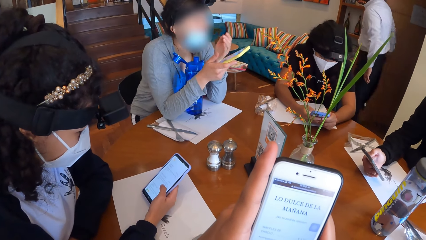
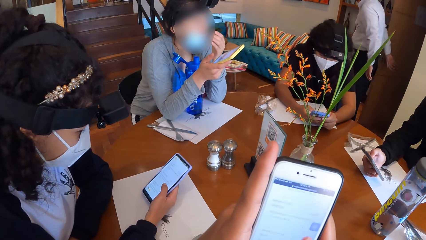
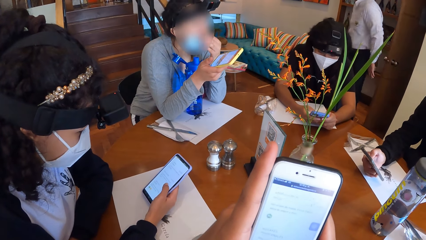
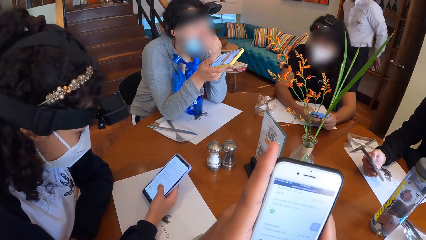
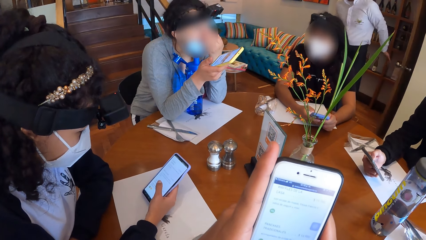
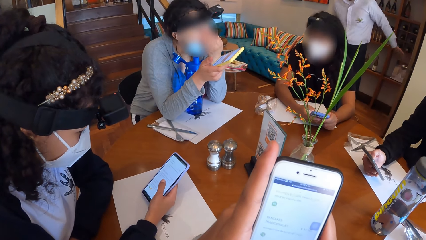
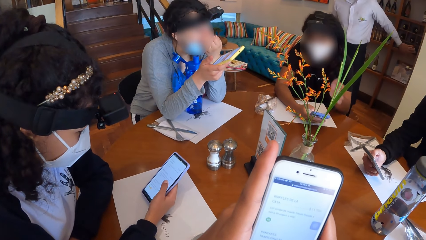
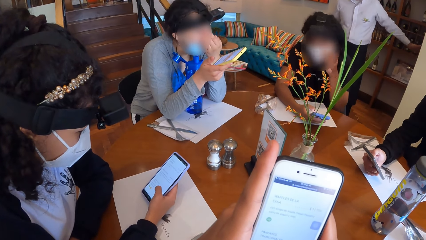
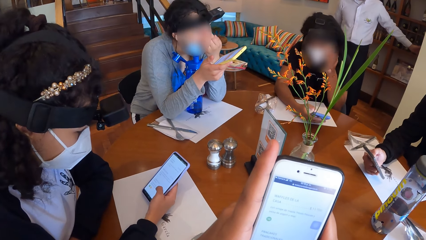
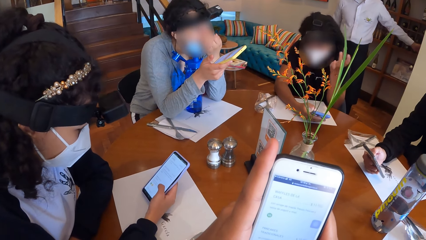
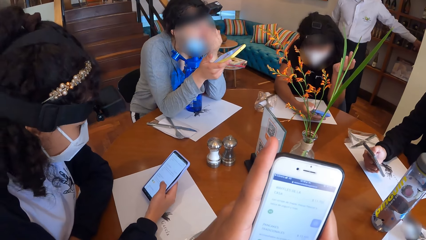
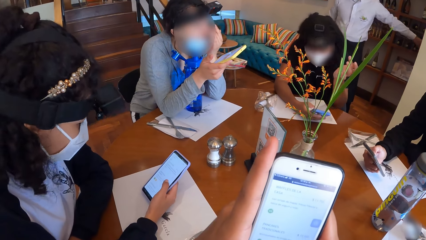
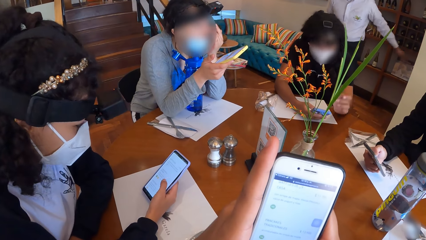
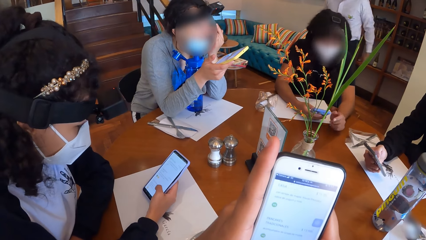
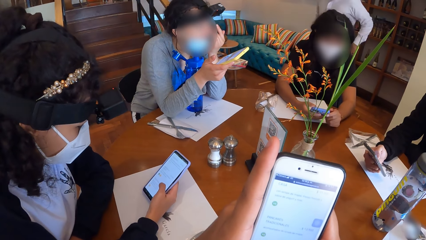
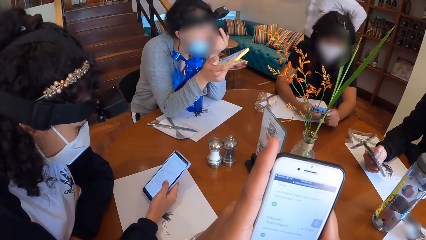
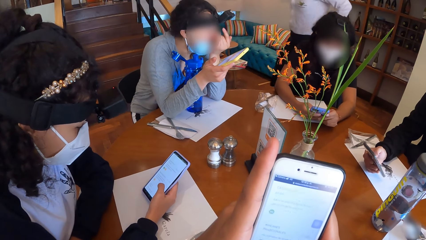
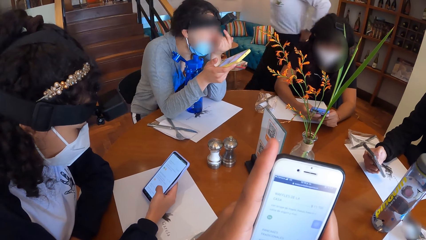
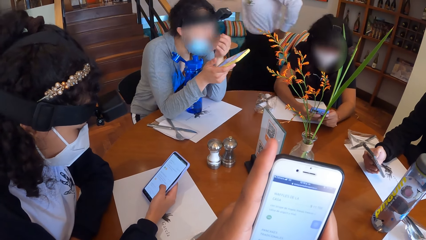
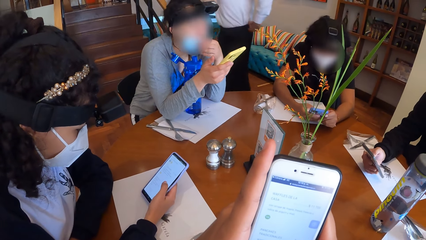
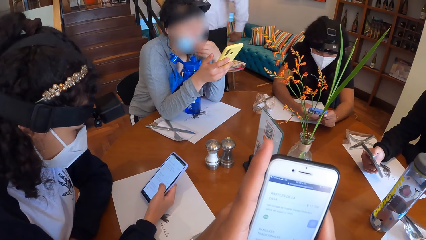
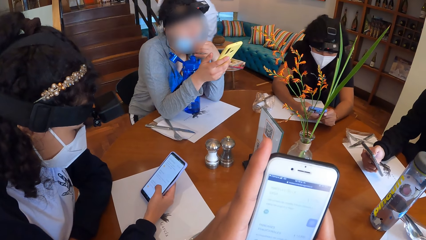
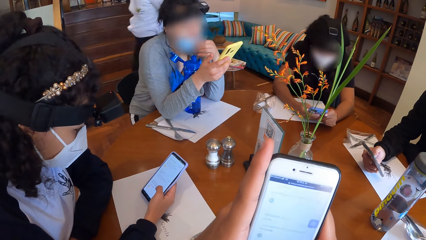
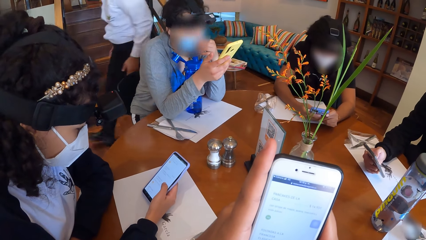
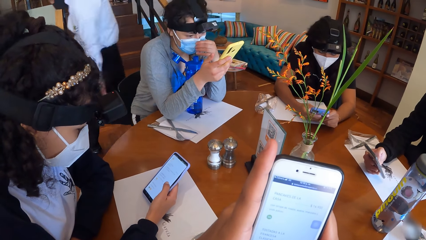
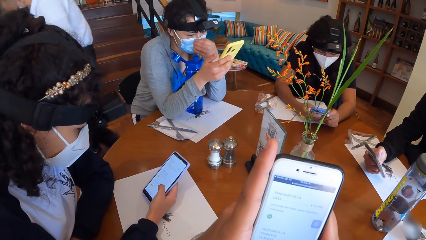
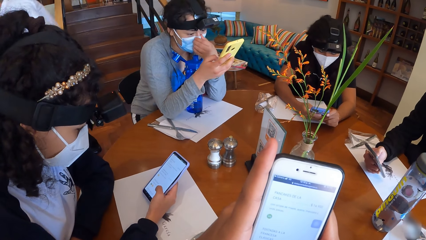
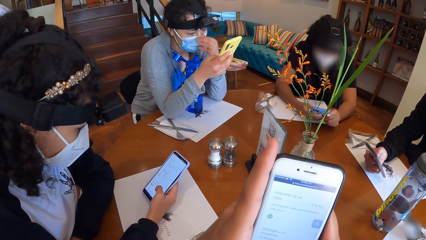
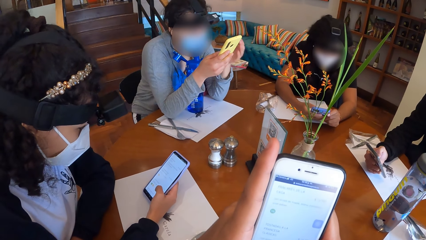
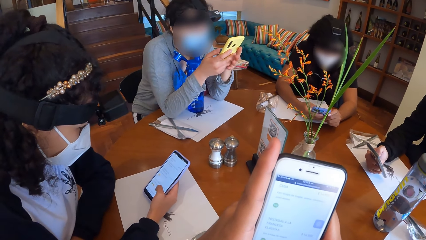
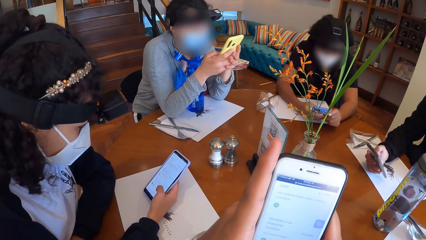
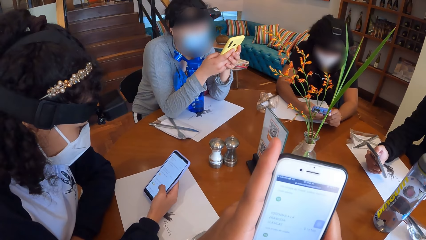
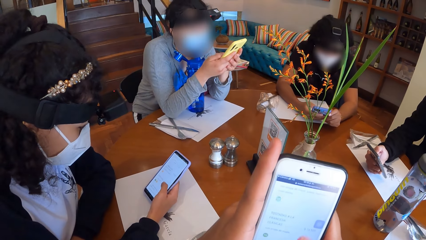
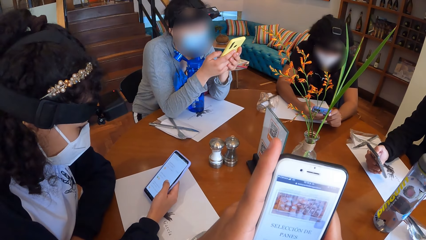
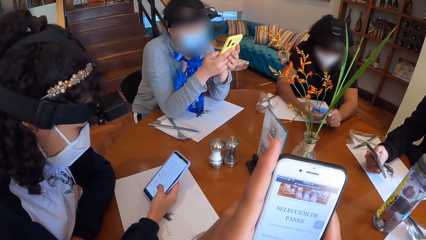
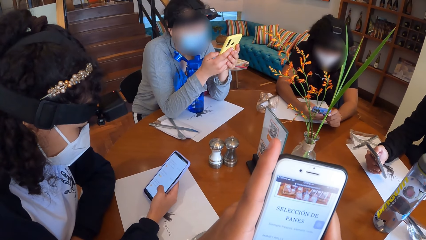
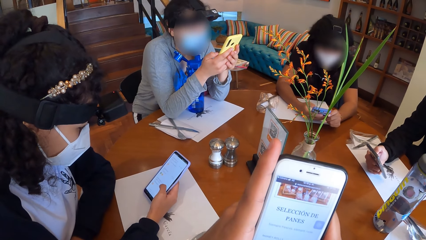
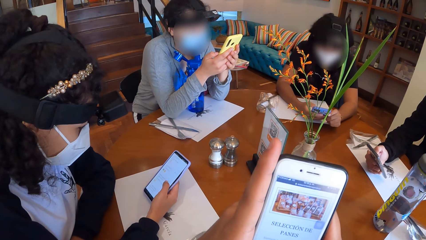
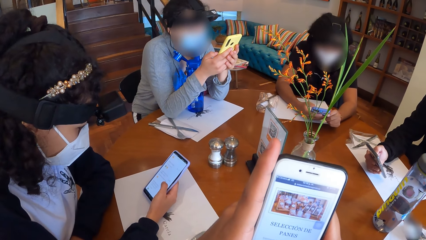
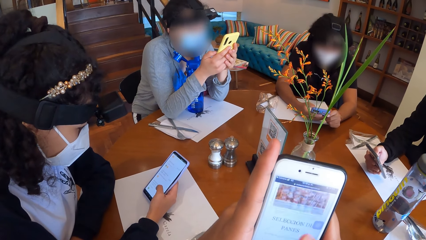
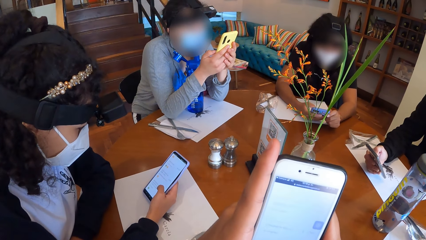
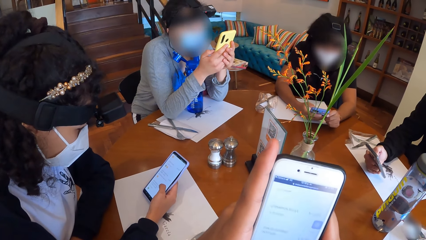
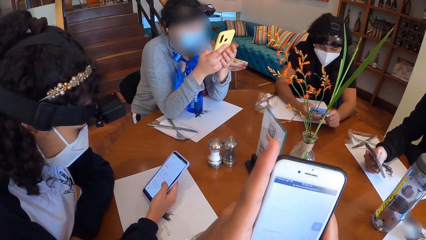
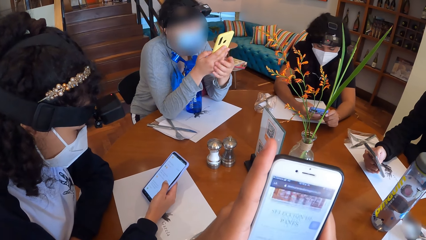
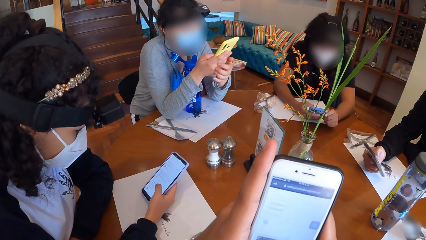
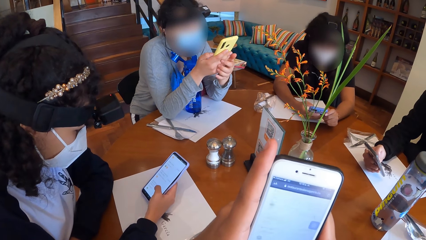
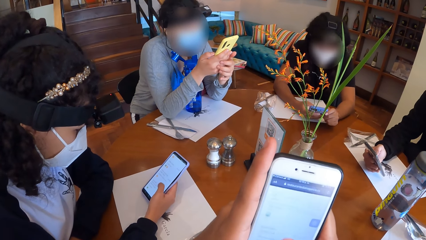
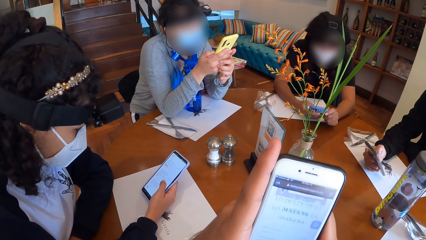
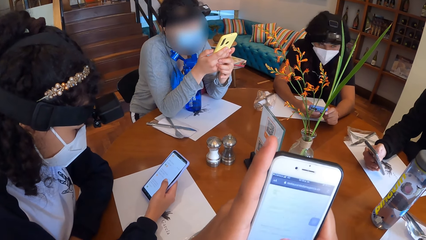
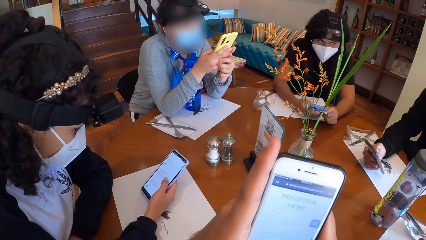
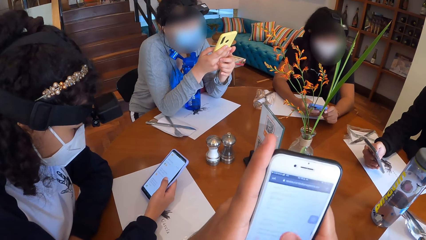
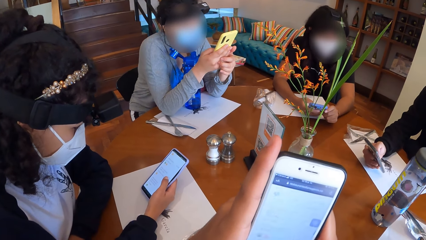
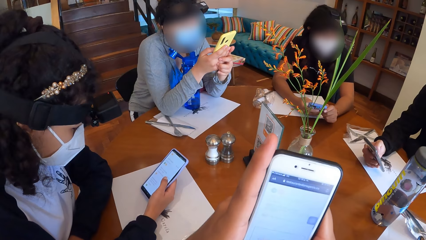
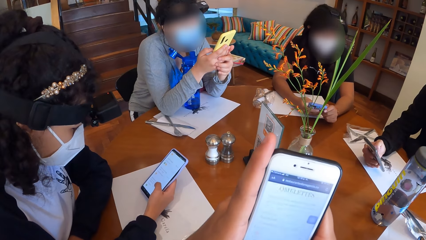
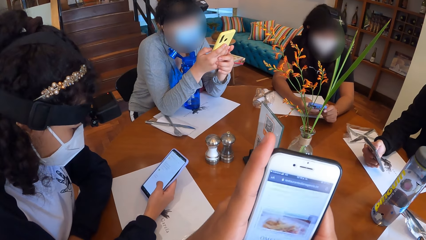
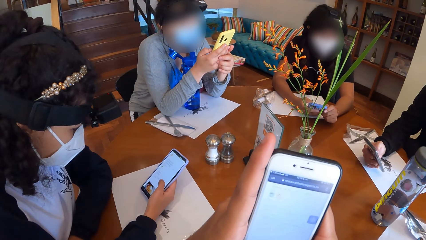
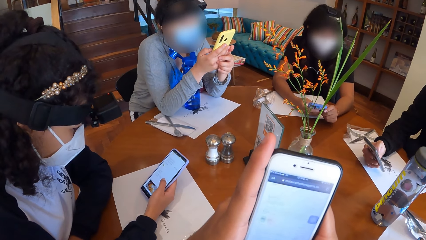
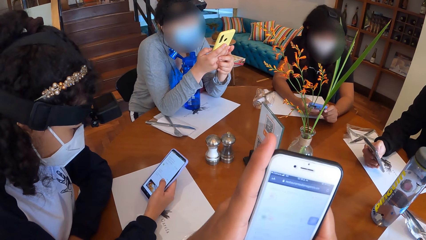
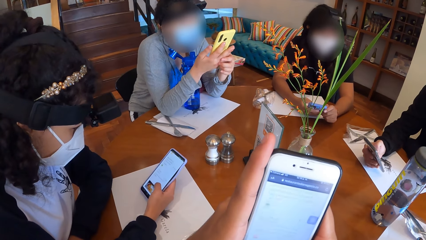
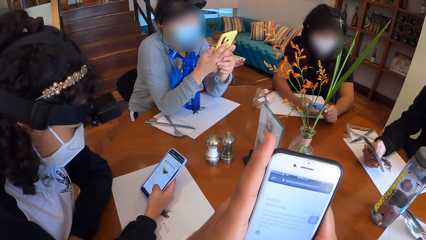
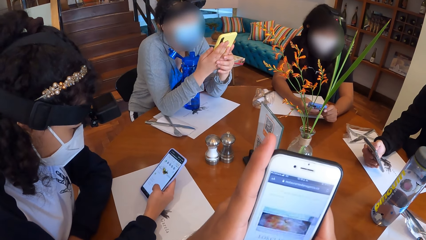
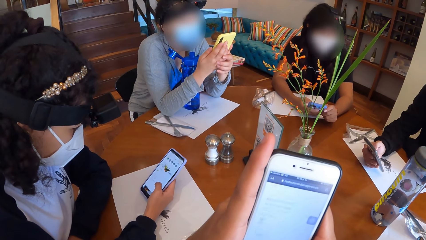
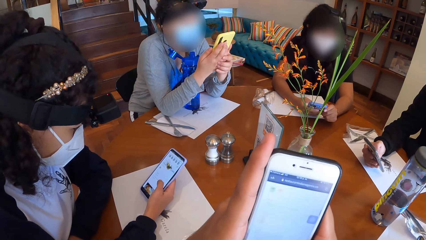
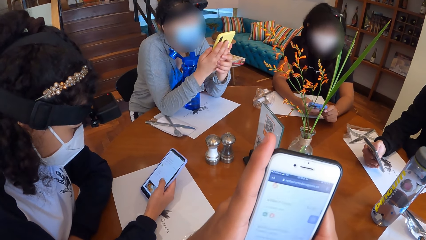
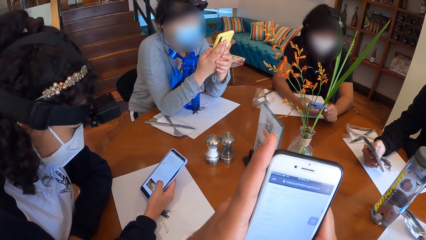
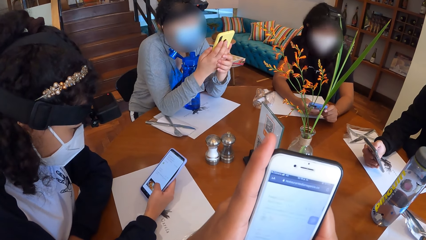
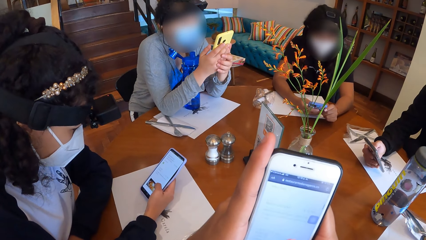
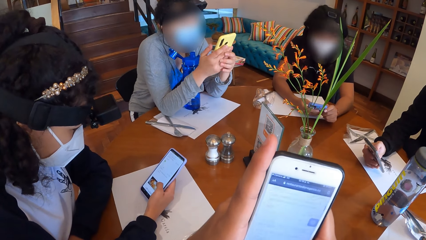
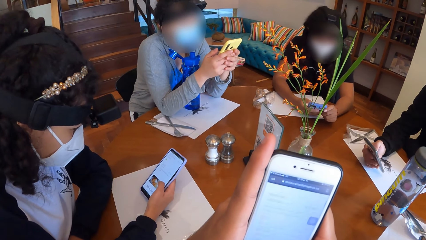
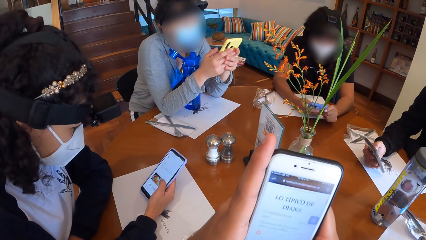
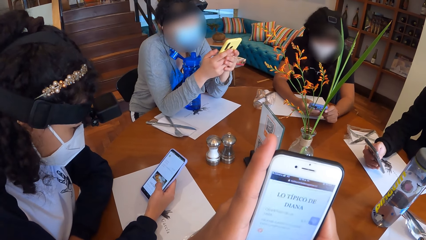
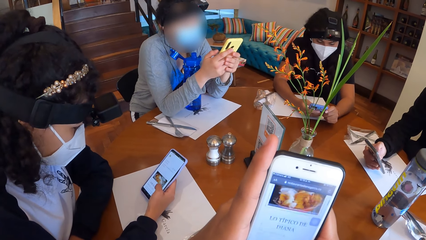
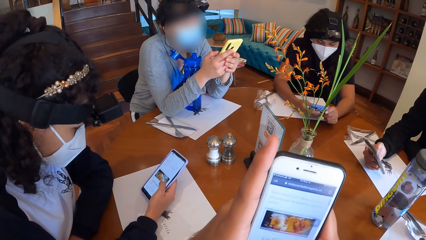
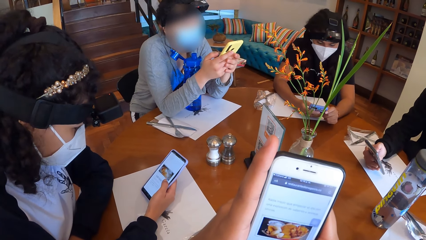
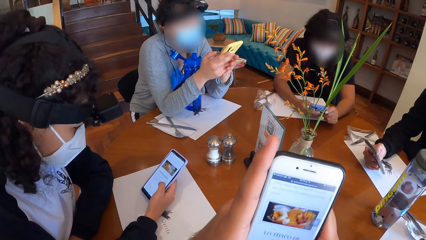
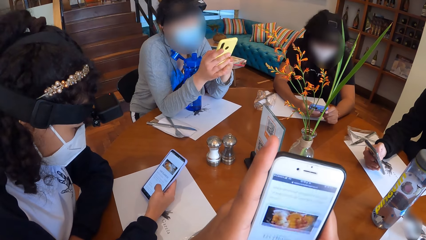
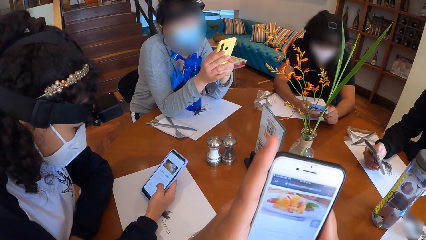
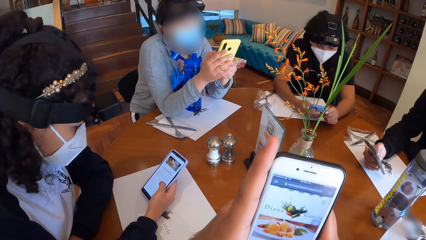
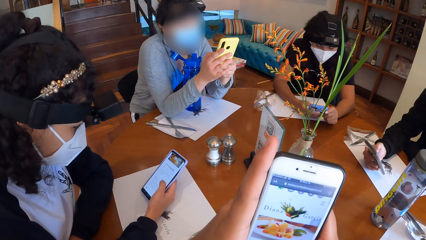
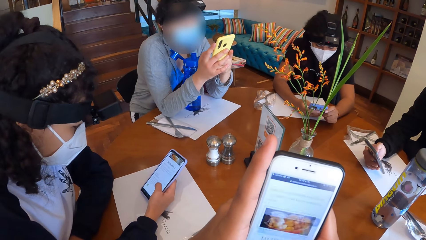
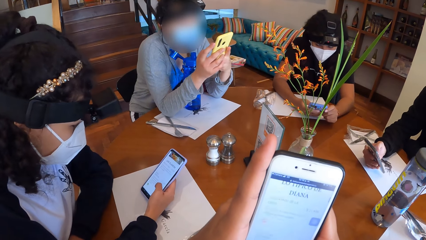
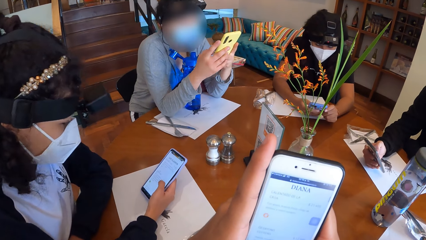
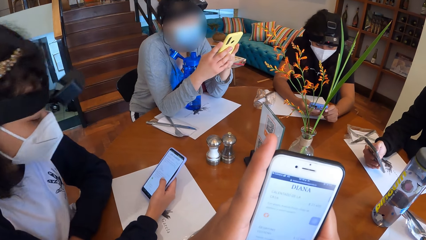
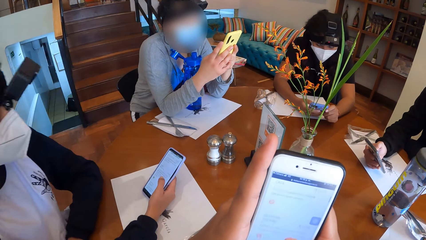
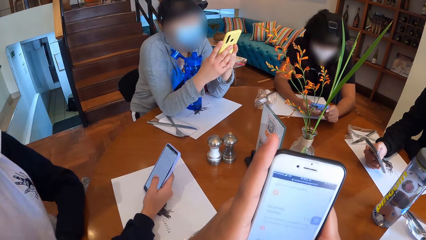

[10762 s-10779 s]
A woman touches her face with her left hand. Another woman touches her face with her left hand. The first woman operates the phone in her hands. The first woman moves the nose mask on her face with her left hand. The first woman operates the phone with both hands.
